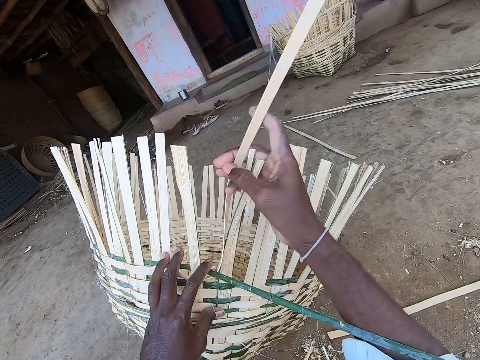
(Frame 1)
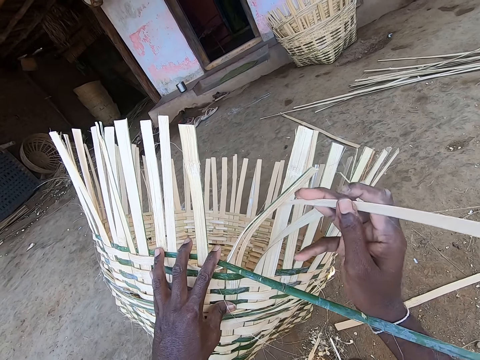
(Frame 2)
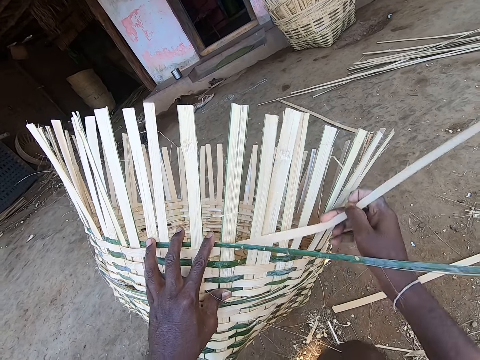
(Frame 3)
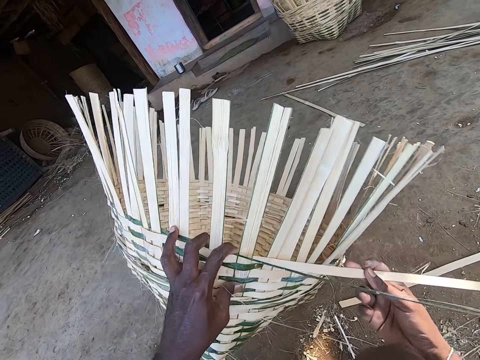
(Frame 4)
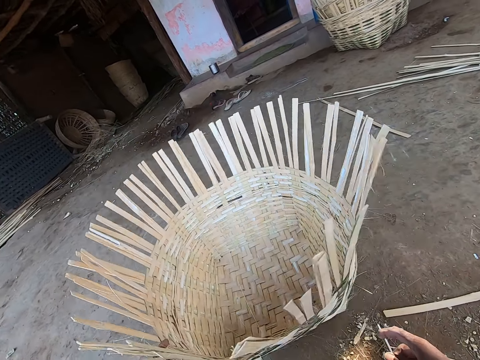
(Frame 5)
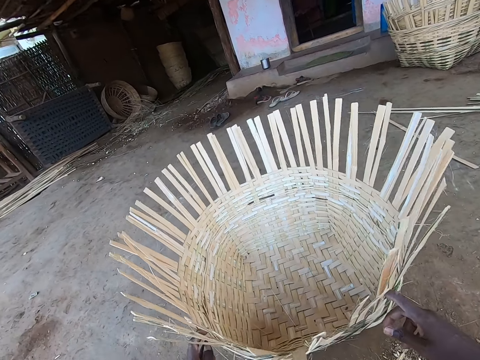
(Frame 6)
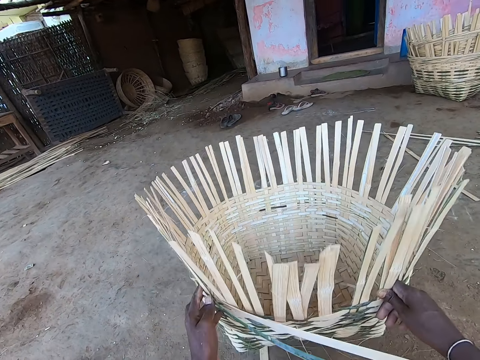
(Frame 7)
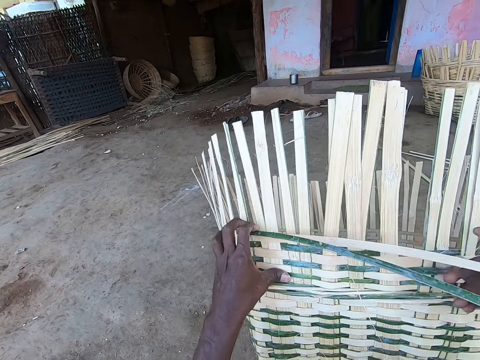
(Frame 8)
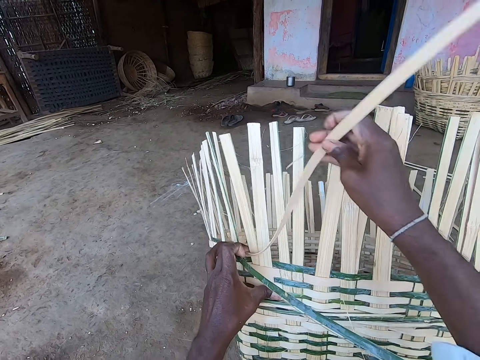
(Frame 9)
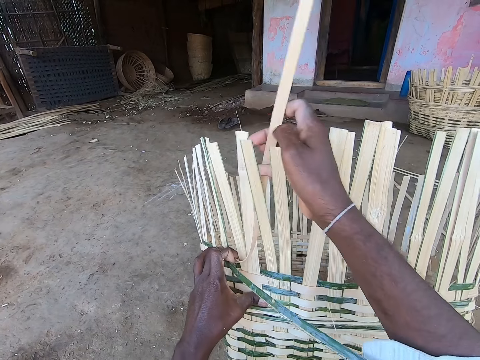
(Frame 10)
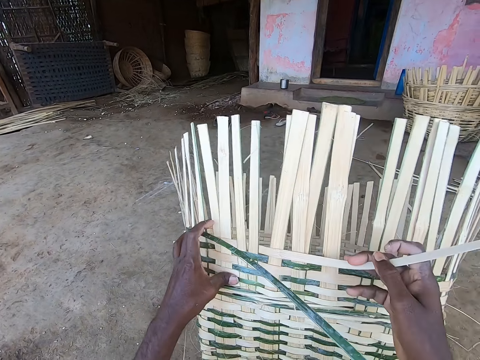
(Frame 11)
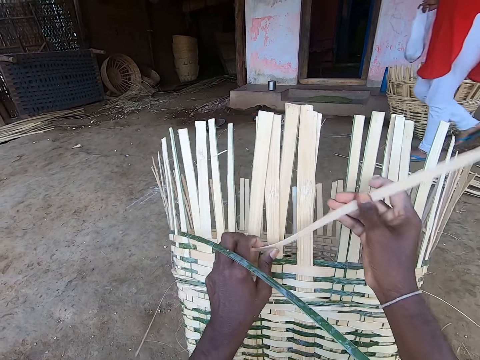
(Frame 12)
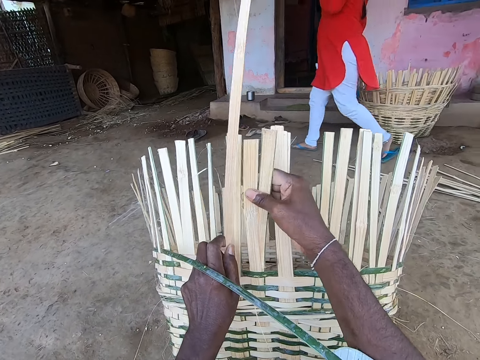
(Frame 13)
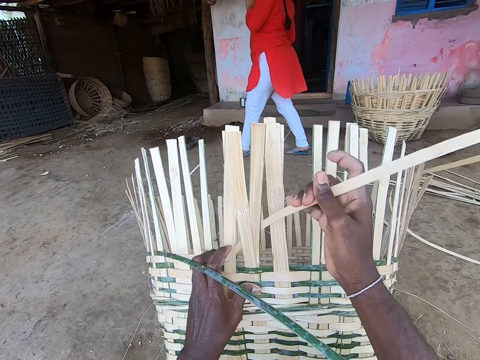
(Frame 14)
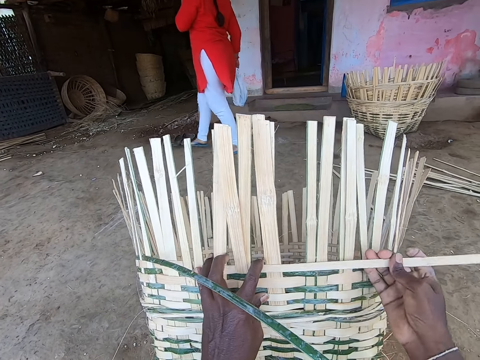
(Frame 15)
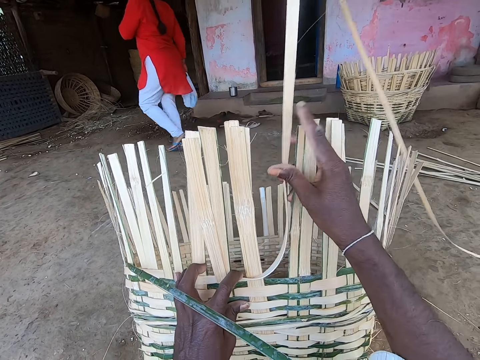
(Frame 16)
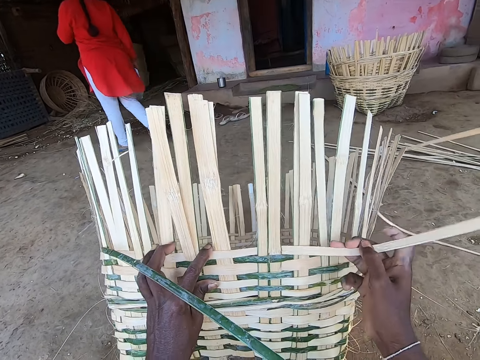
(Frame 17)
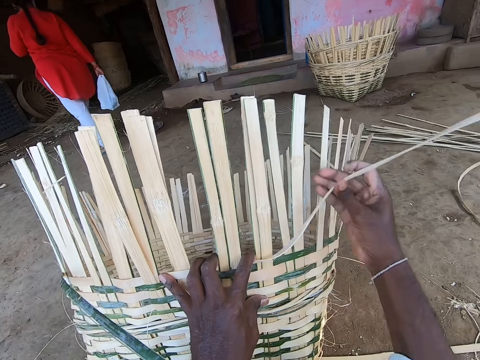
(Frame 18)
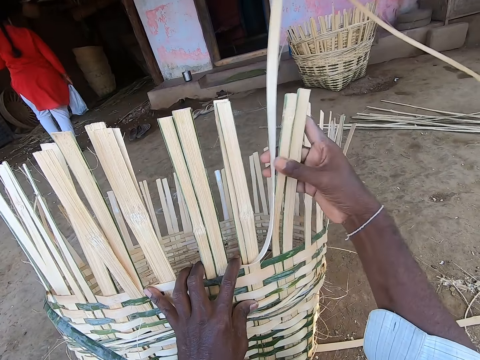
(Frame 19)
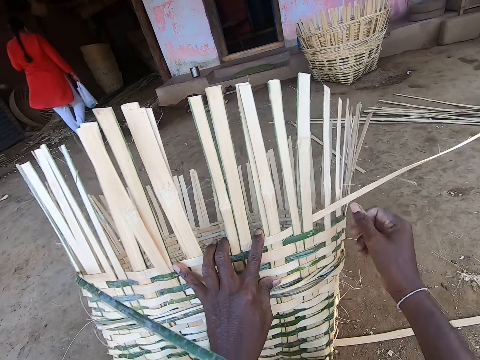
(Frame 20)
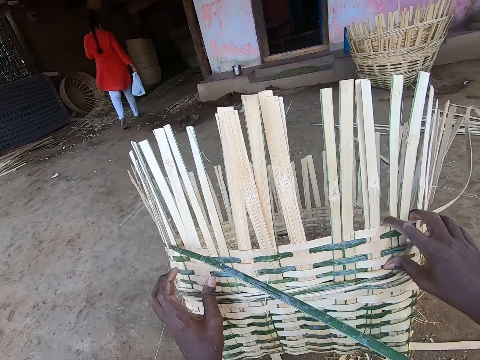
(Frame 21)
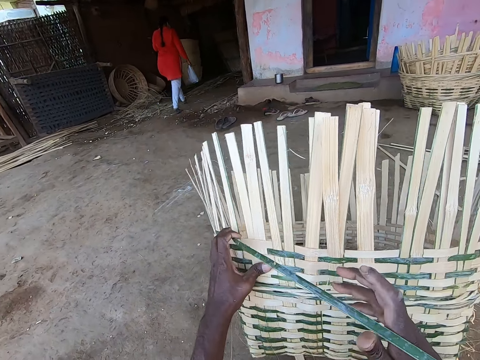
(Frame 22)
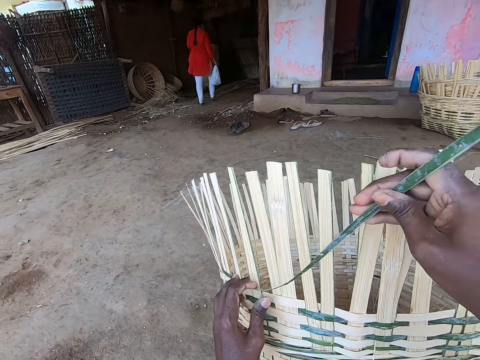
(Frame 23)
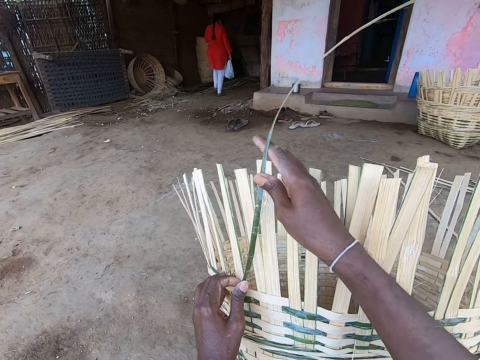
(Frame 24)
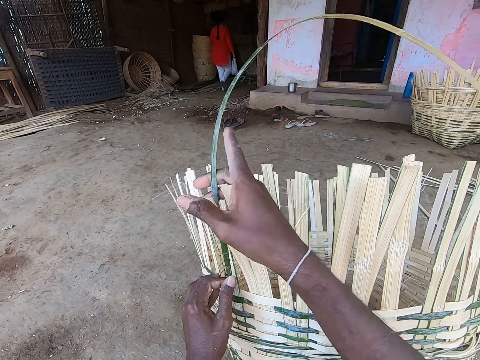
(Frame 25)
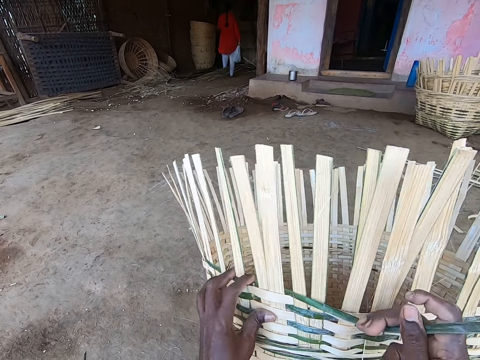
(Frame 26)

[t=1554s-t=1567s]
The camera wearer adjusts the basket with both hands. She weaves the basket with the bamboo strips in her right hand. A woman walks in front of the camera wearer.

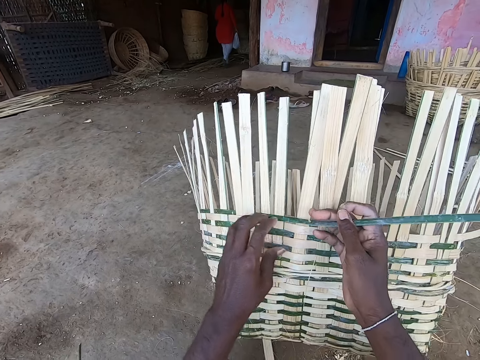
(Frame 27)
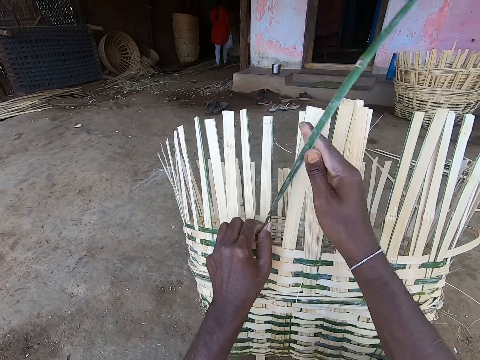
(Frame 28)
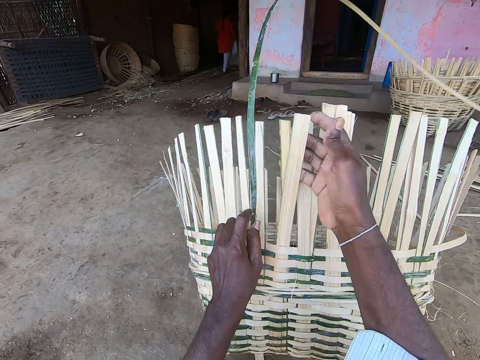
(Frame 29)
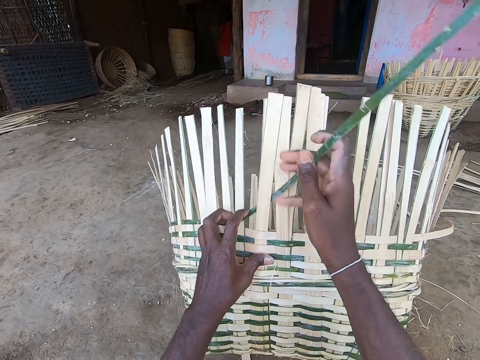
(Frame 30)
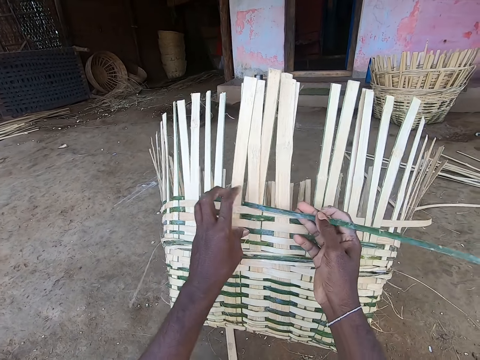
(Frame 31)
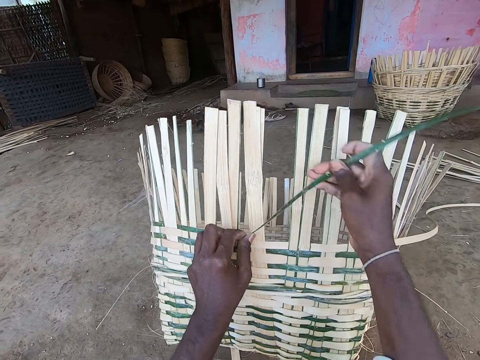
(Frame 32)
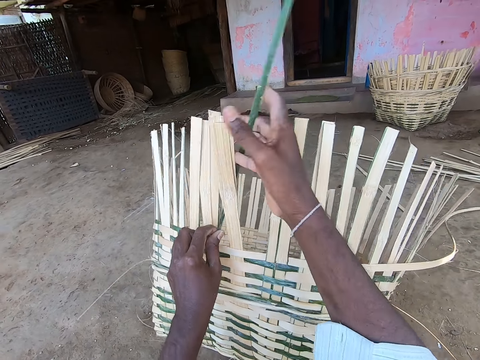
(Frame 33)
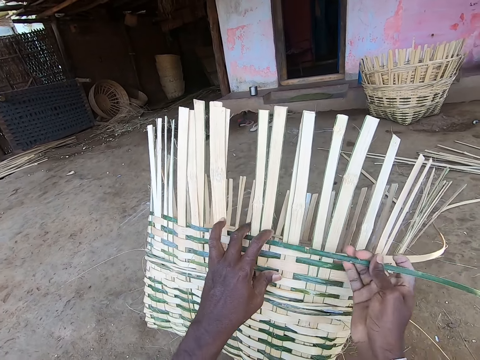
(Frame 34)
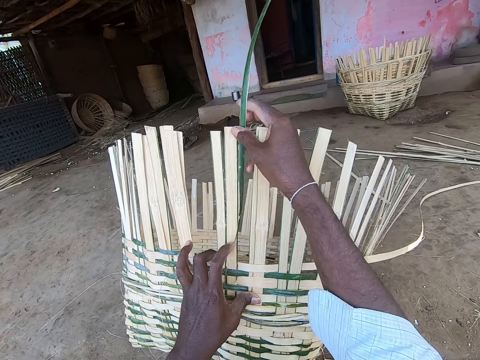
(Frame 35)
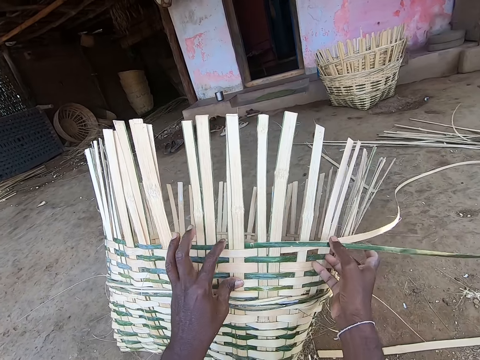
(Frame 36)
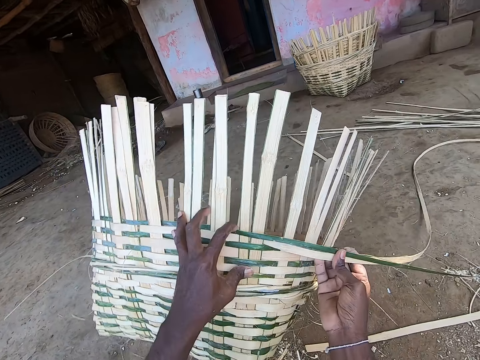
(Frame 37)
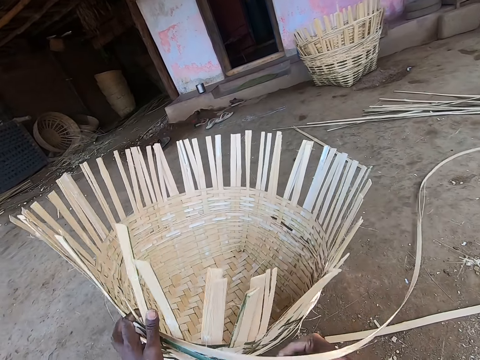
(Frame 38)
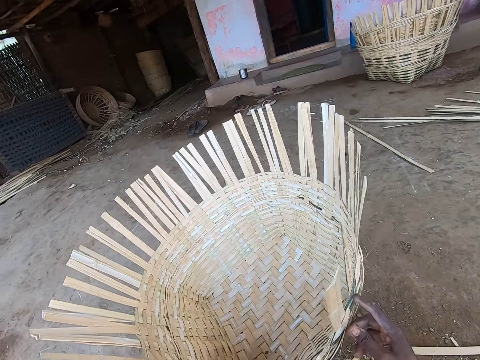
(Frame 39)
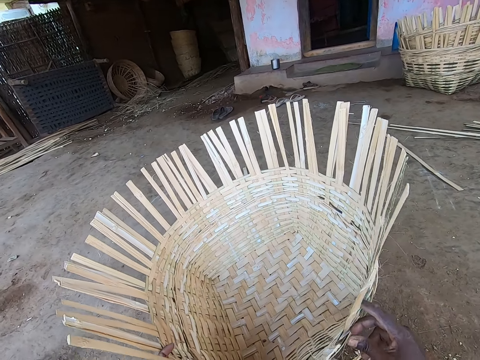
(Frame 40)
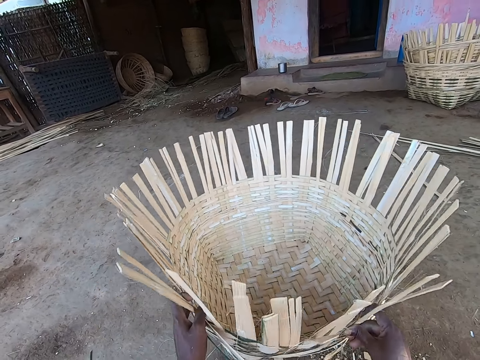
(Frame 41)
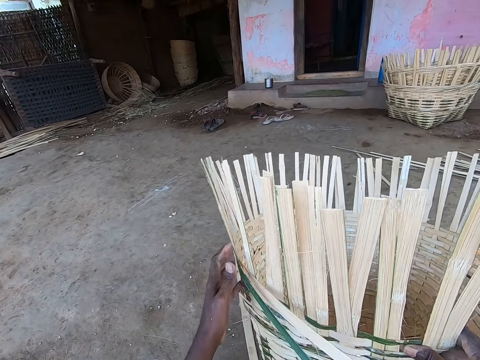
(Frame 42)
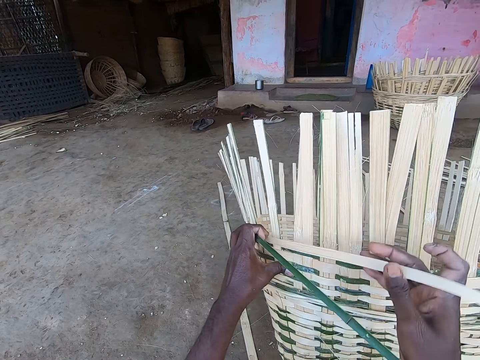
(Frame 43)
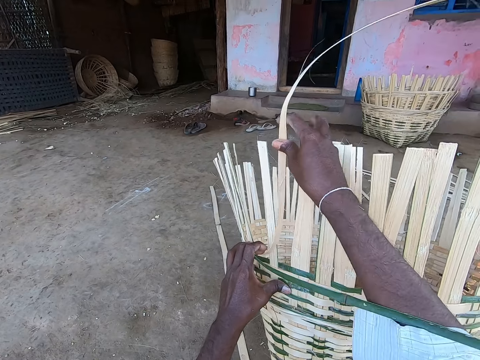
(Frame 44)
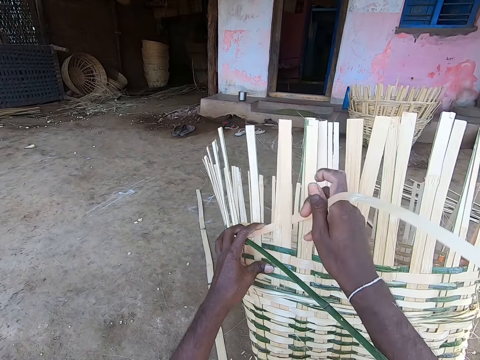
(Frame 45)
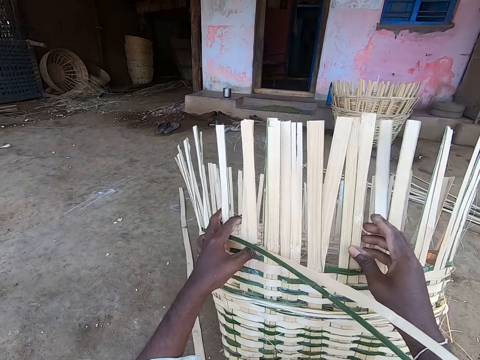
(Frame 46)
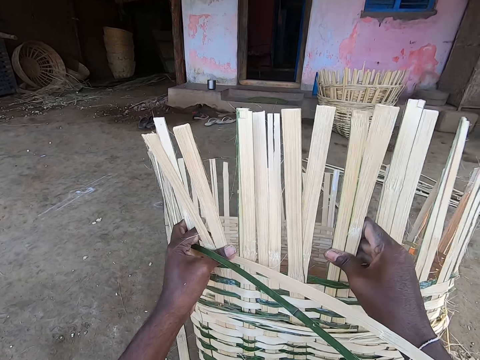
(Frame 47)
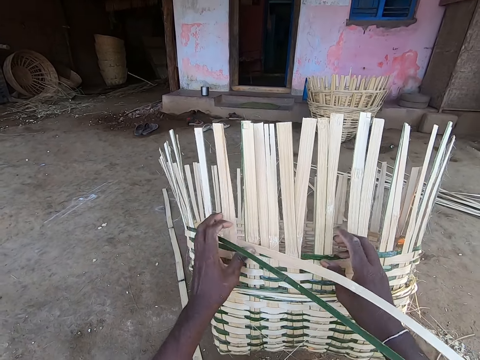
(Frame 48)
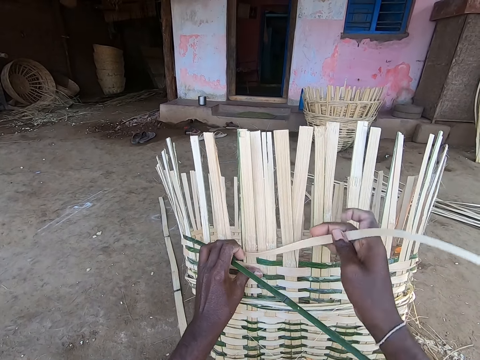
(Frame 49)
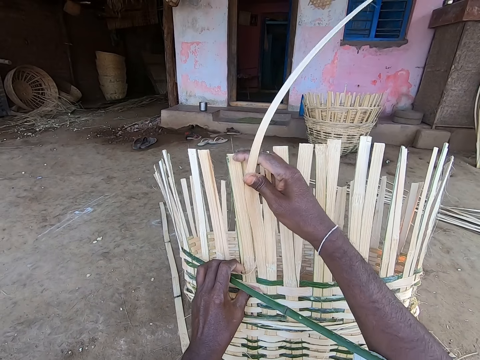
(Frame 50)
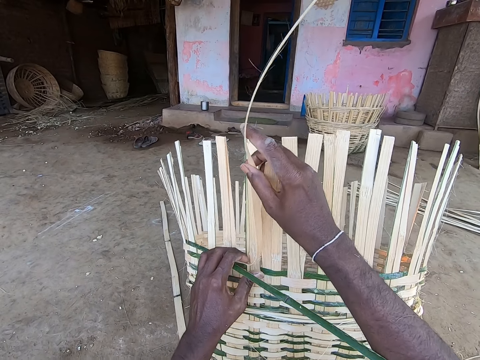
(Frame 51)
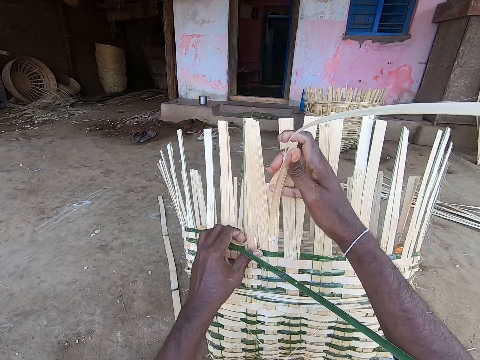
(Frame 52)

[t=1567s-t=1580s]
The camera wearer adjusts the basket with both hands. She weaves the basket with the bamboo strips in her right hand.
